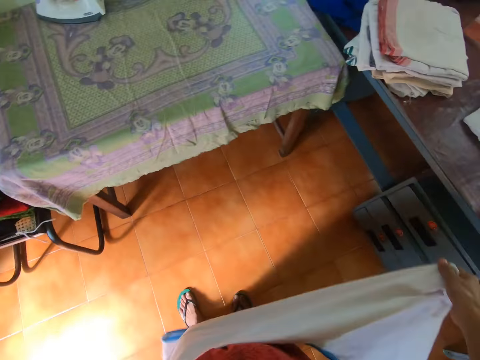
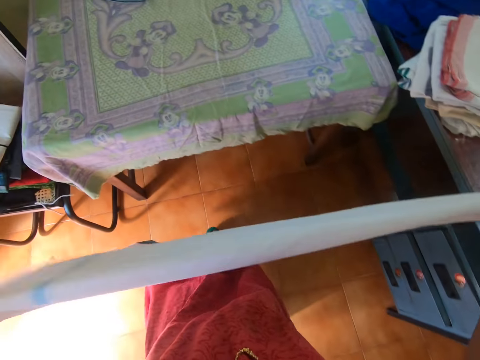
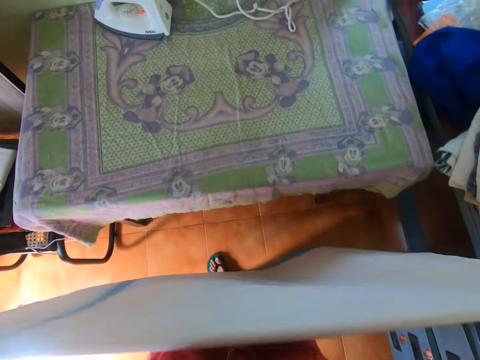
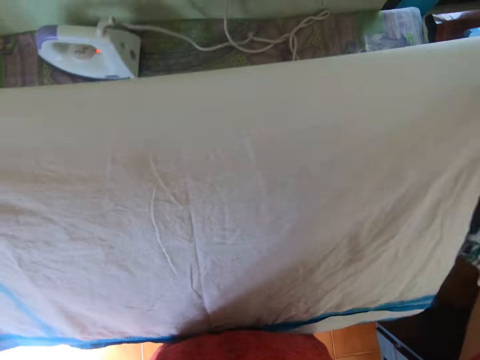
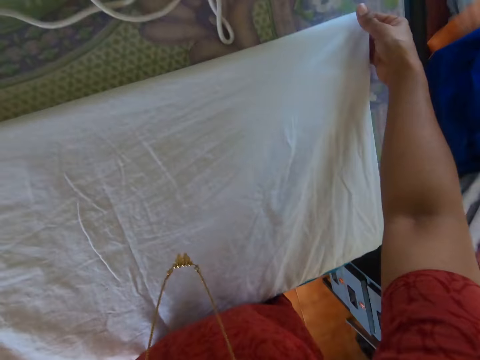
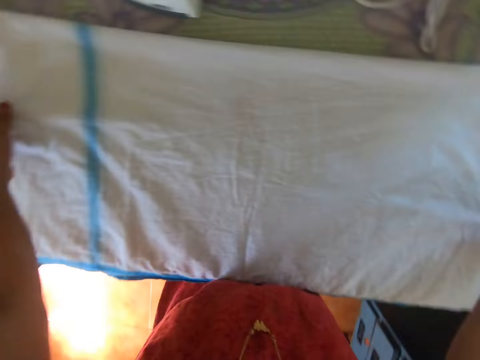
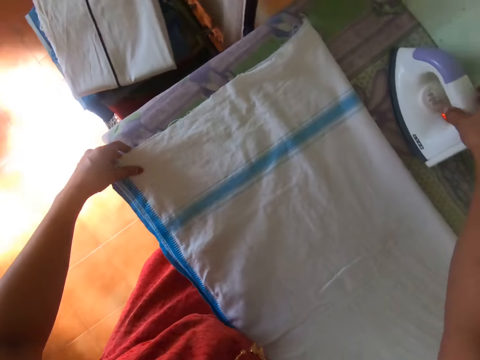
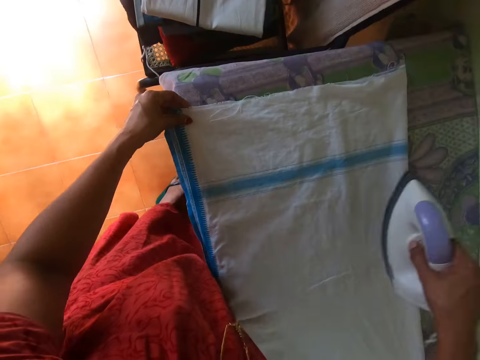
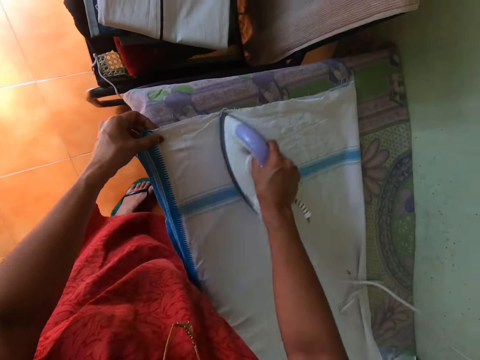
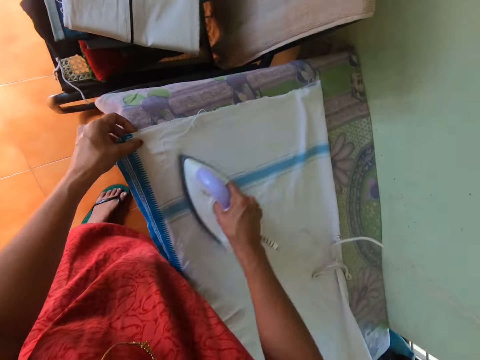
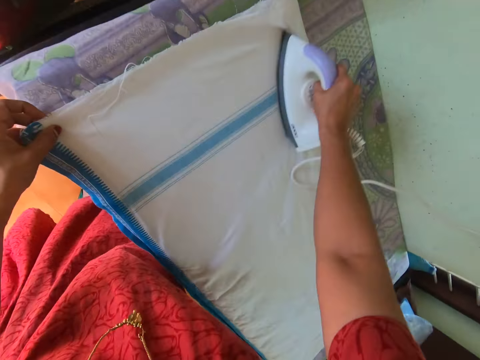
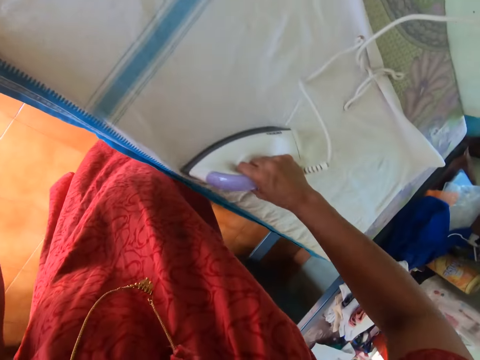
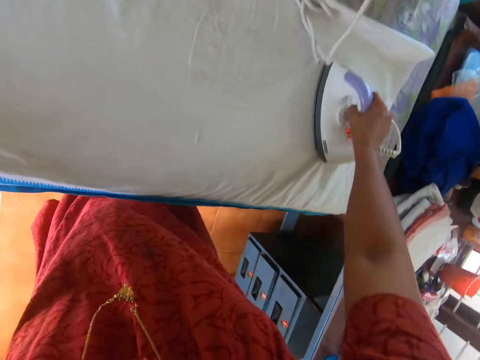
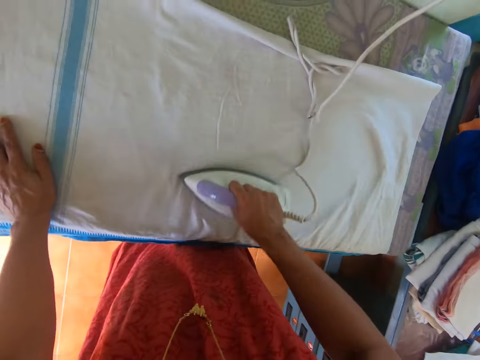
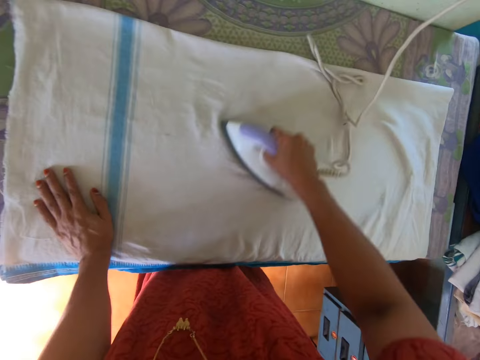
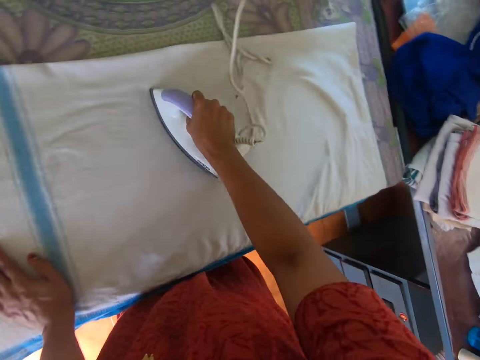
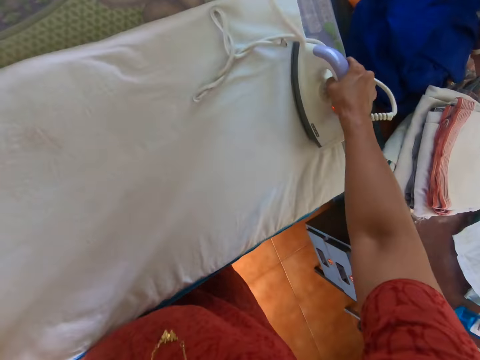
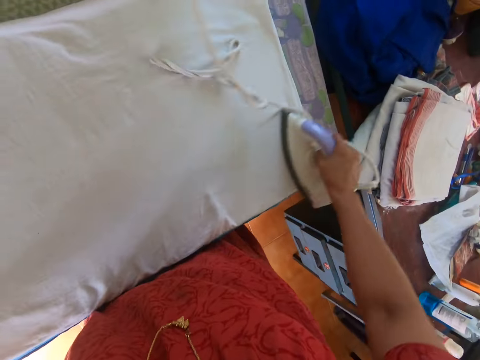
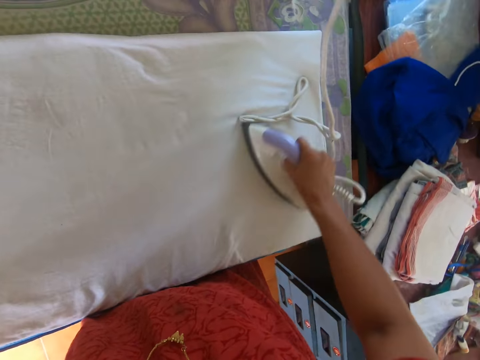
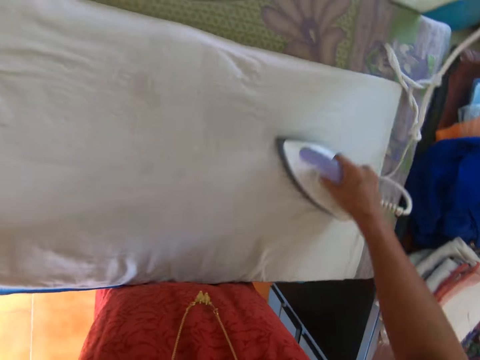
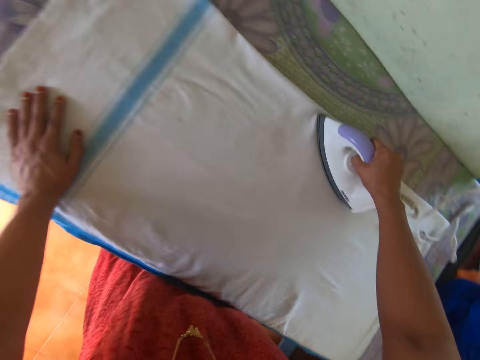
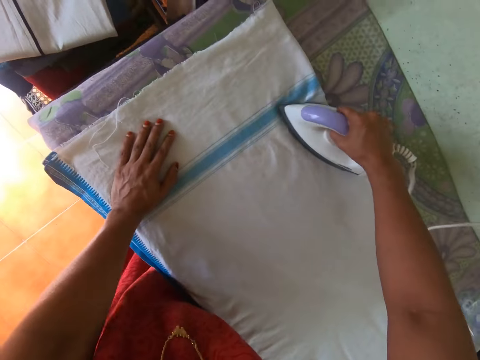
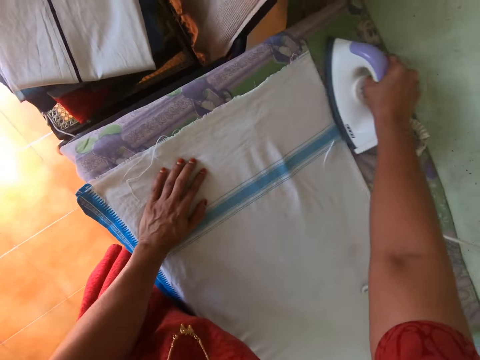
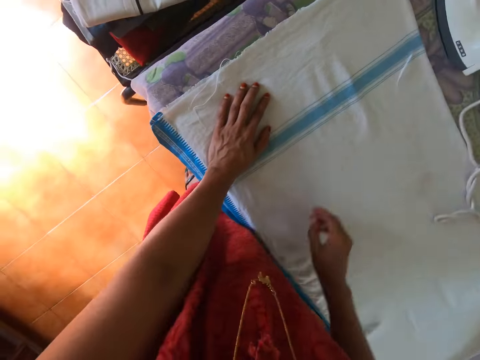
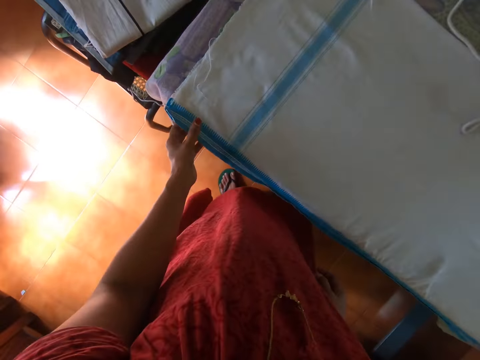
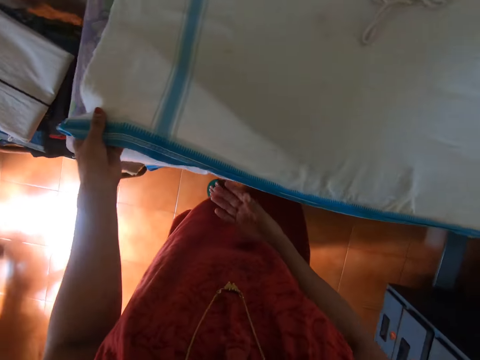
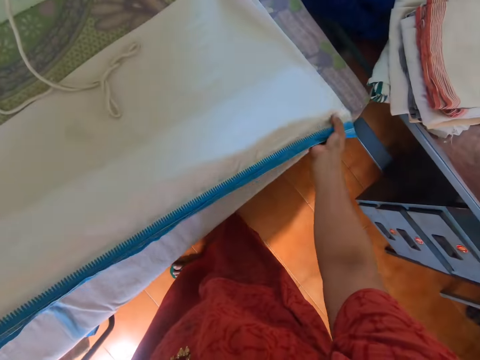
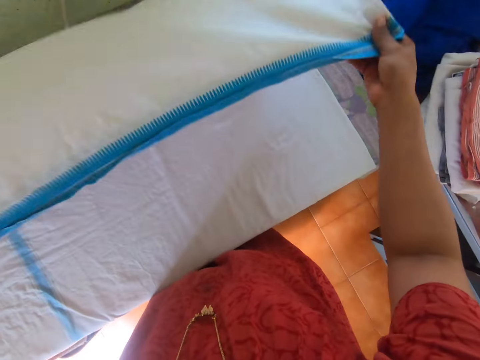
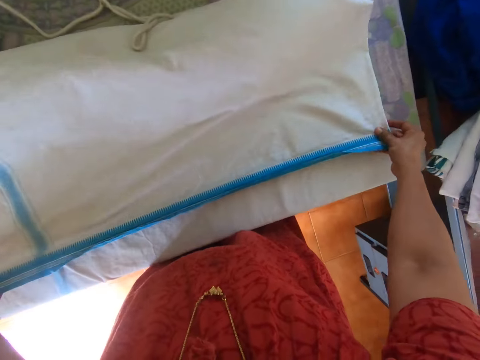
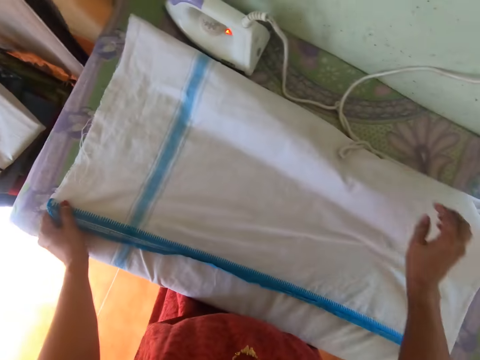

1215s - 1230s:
The camera wearer moves around the cloth. She spreads the cloth on the table with both hands. She carries the iron from the table with her right hand. She holds the edge of the cloth with her left hand. She irons the cloth with the iron in her right hand. She drops the iron on the table with her right hand. She picks up the cloth with both hands. She adjusts the cloth on the table with both hands. She flips the cloth with both hands.

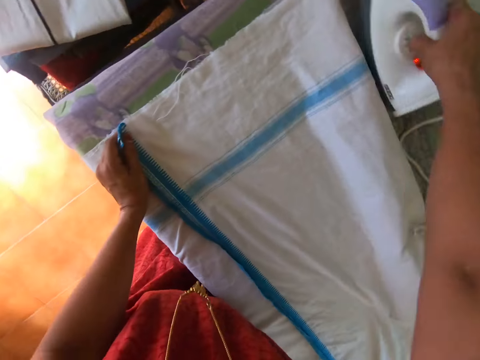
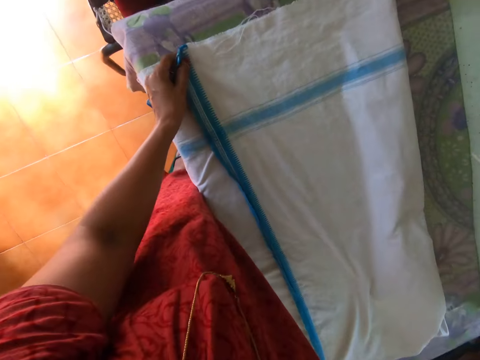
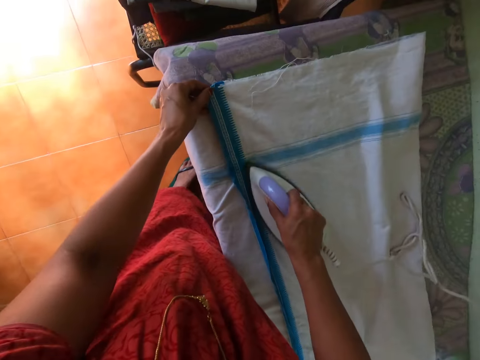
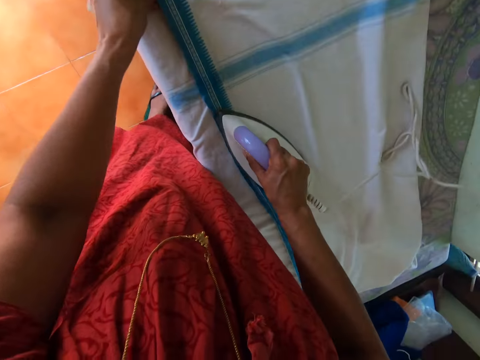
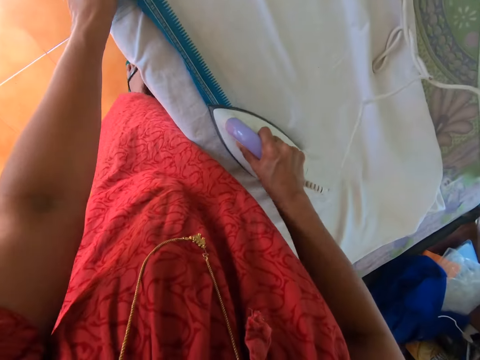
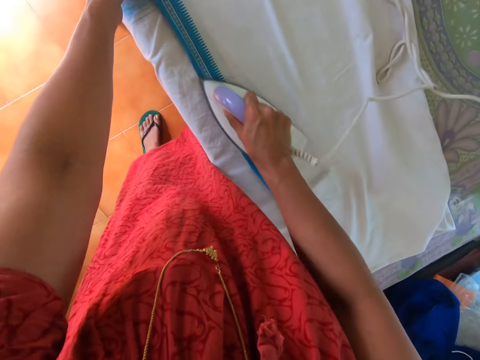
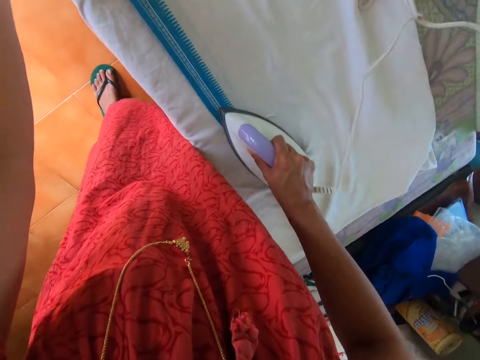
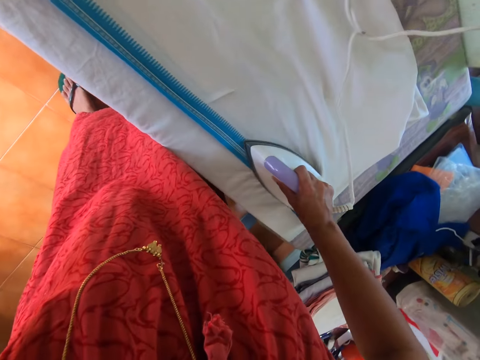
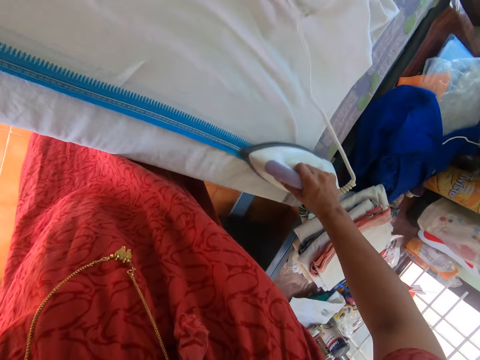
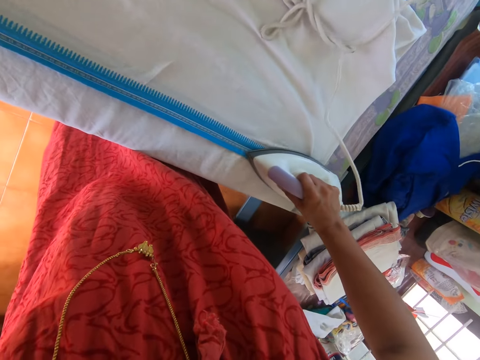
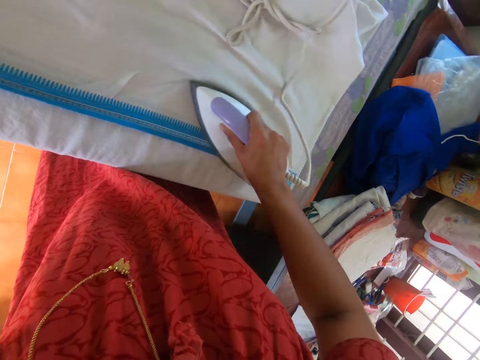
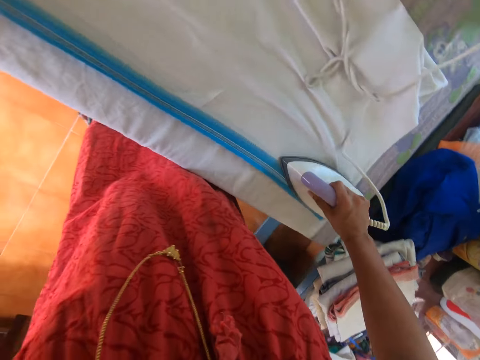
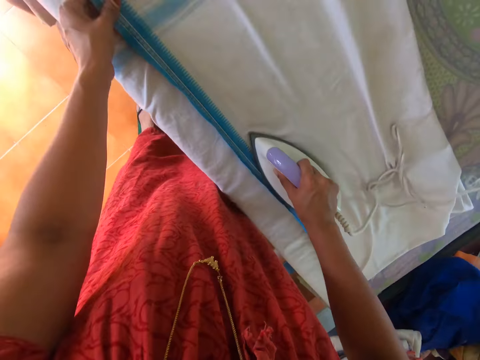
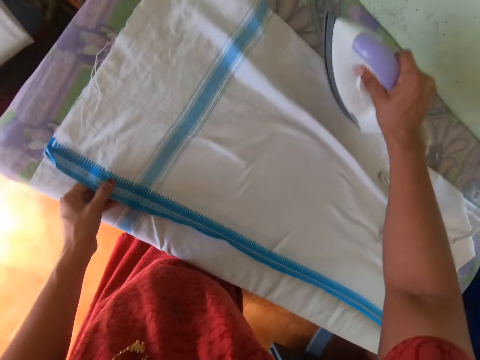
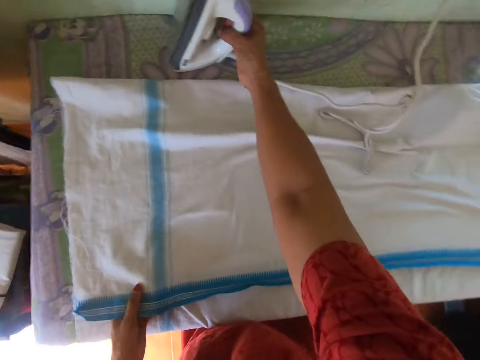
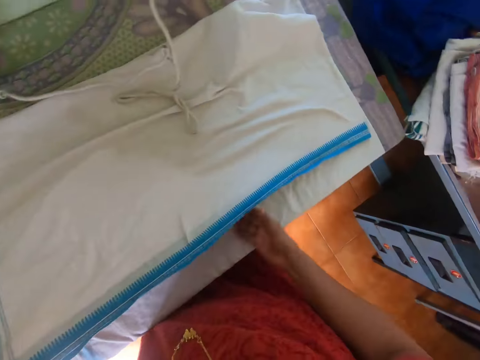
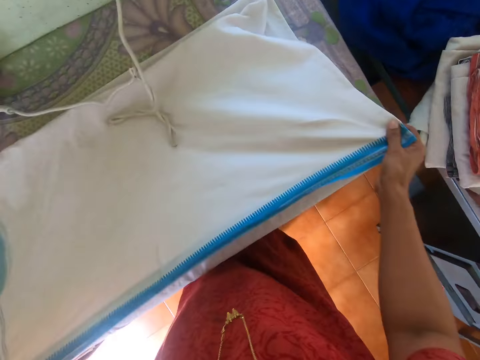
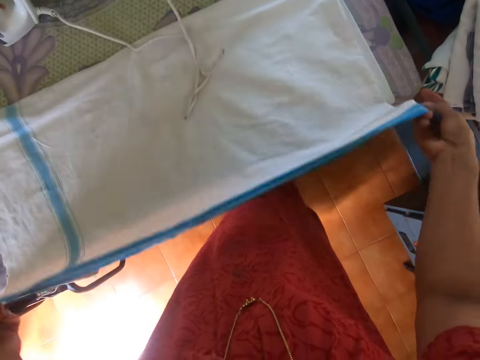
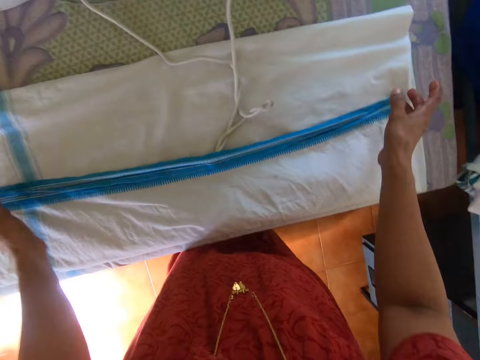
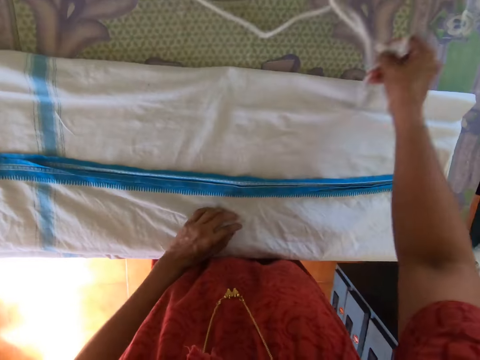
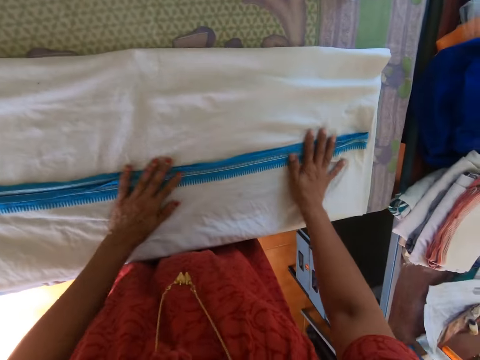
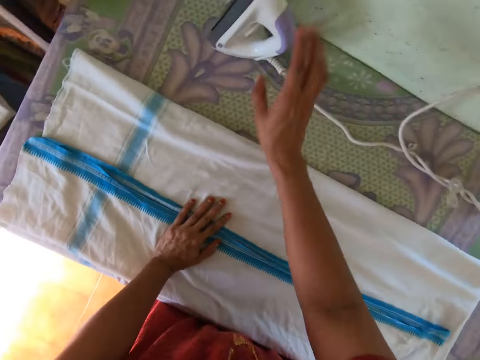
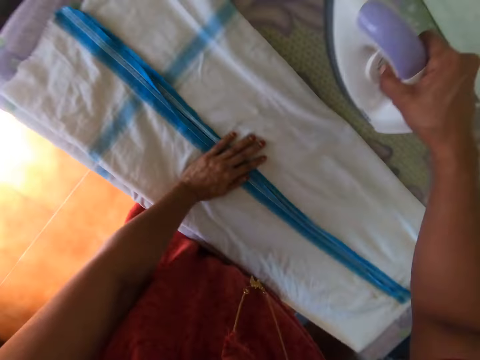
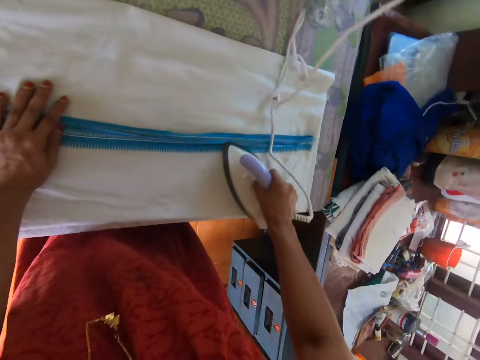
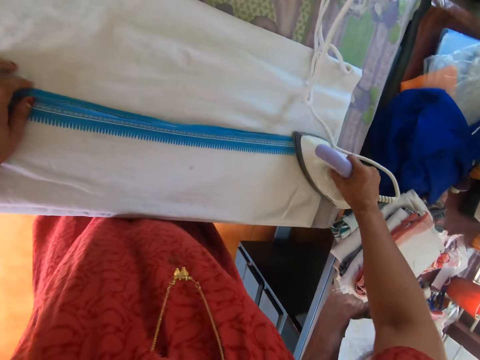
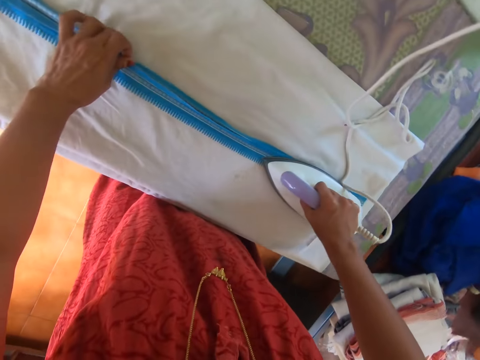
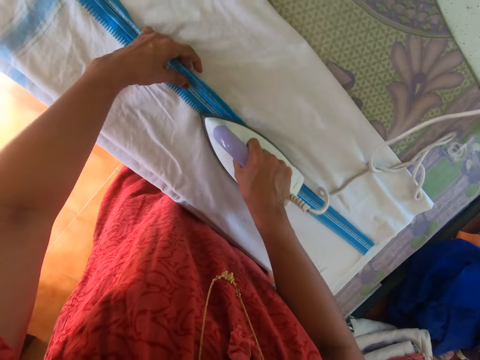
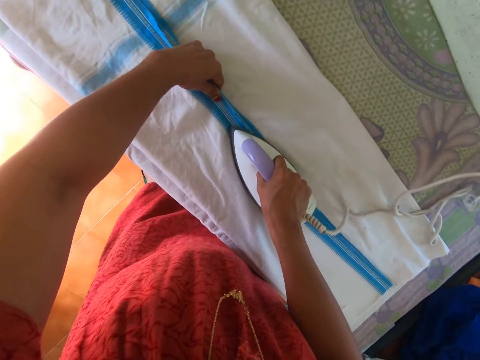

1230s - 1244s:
The camera wearer holds the edge of the cloth with her left hand. She carries the iron from the table with her right hand. She irons the cloth with the iron in her right hand. She drops the iron on the table with her right hand. She adjusts the cloth on the table with both hands. She folds the cloth on the table with both hands. She places the iron cord aside. She aligns the cloth with both hands. She carries the iron from the table with her right hand. She irons the cloth with the iron in her right hand.
